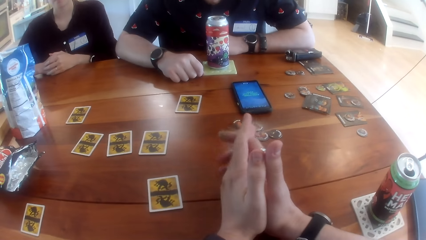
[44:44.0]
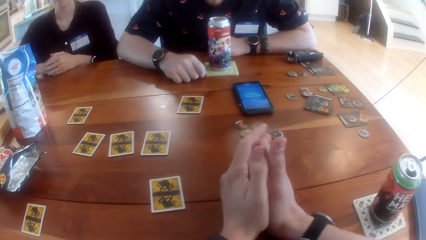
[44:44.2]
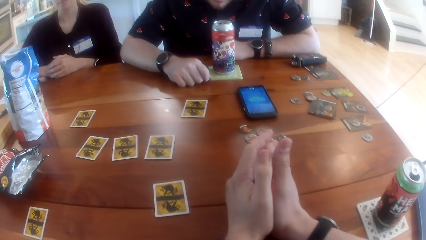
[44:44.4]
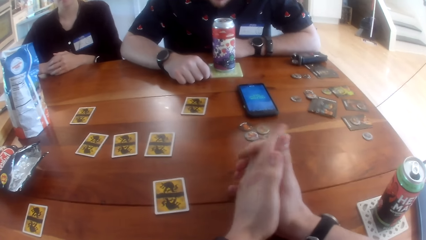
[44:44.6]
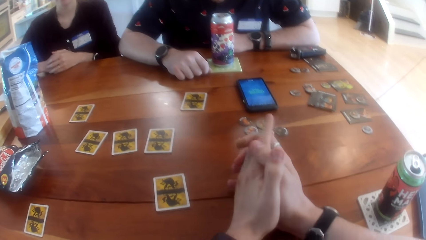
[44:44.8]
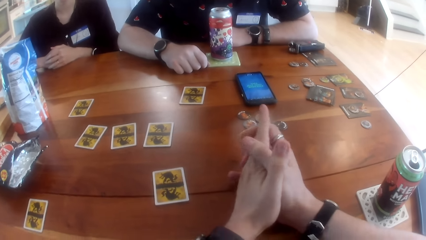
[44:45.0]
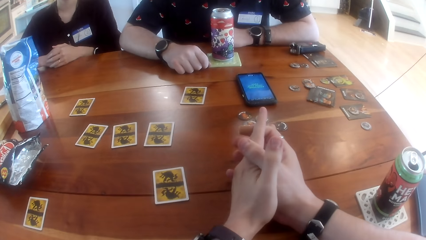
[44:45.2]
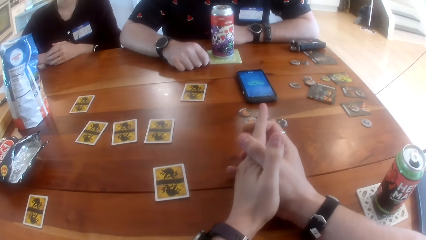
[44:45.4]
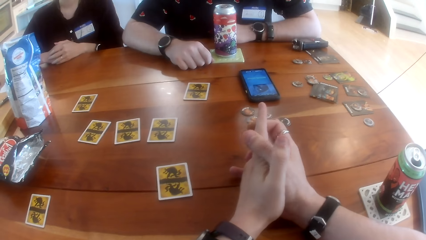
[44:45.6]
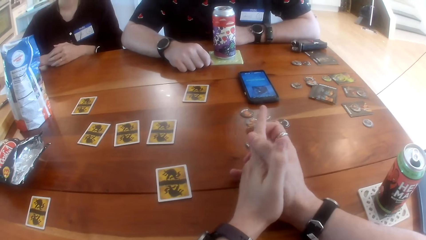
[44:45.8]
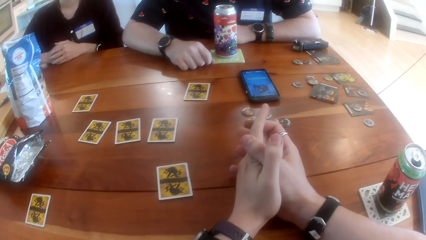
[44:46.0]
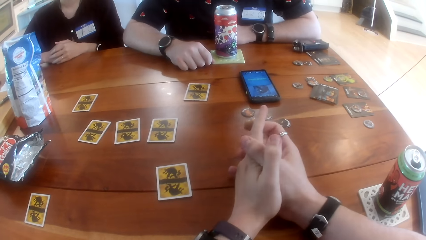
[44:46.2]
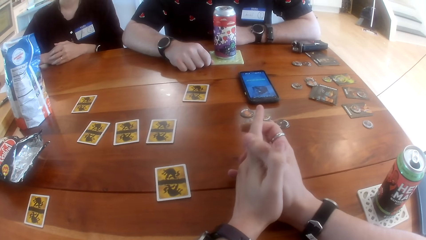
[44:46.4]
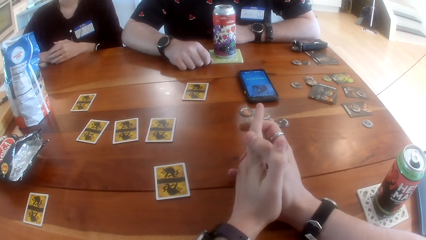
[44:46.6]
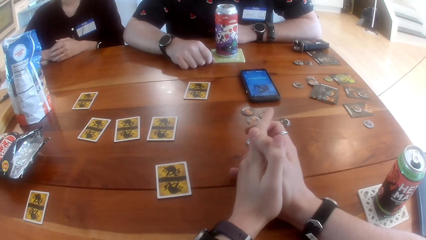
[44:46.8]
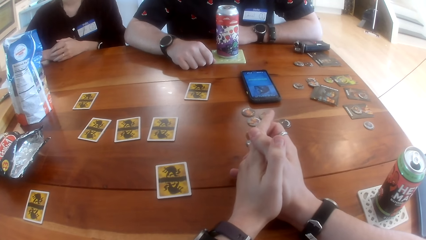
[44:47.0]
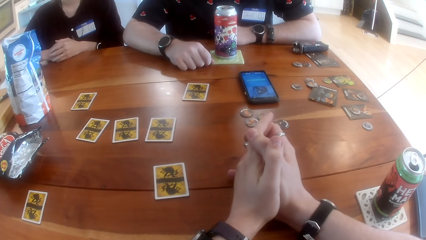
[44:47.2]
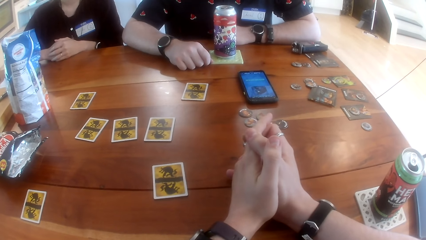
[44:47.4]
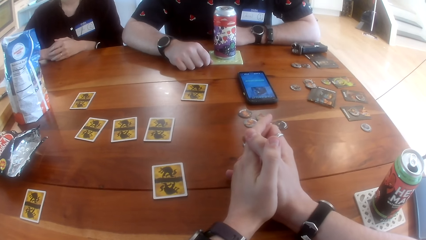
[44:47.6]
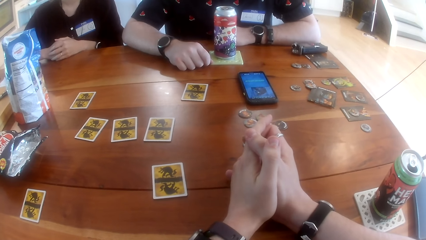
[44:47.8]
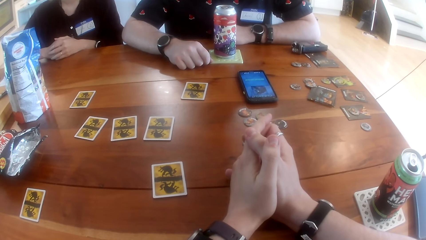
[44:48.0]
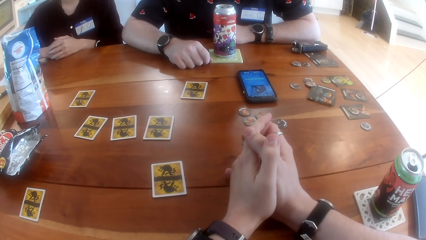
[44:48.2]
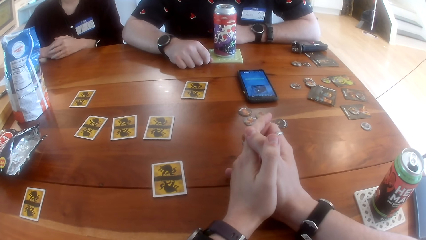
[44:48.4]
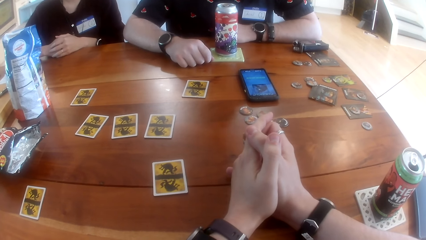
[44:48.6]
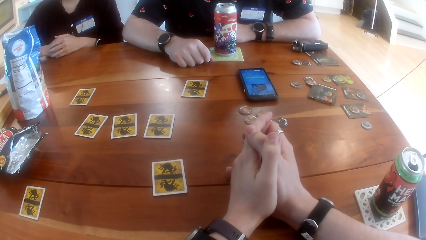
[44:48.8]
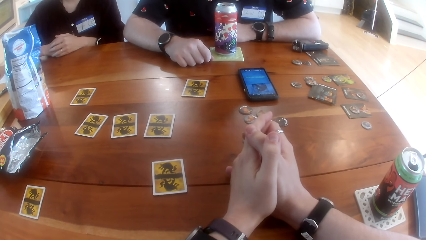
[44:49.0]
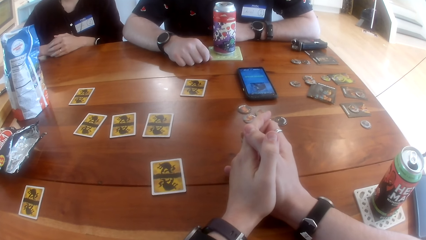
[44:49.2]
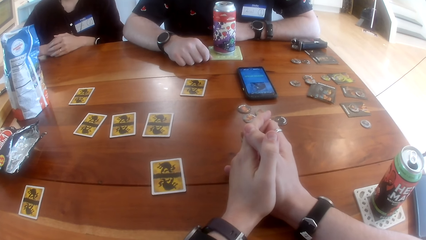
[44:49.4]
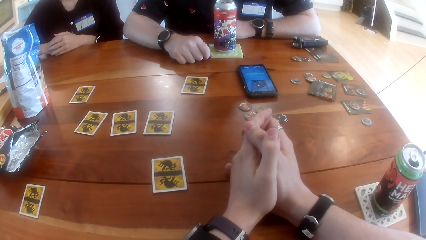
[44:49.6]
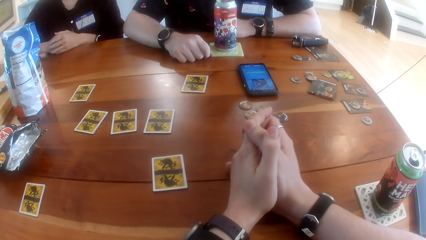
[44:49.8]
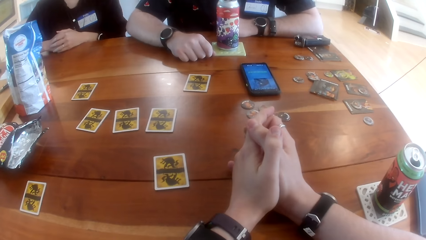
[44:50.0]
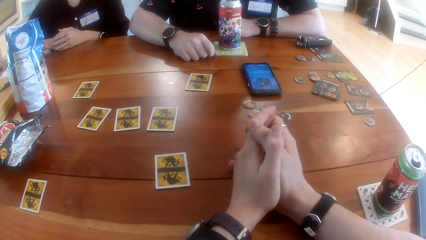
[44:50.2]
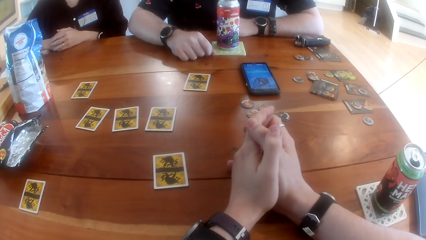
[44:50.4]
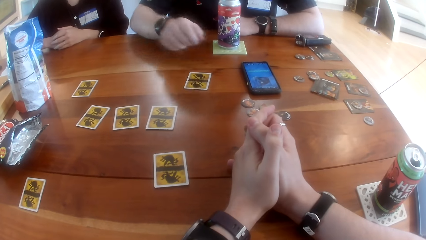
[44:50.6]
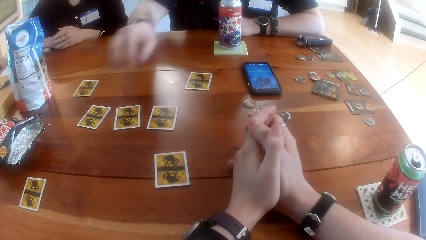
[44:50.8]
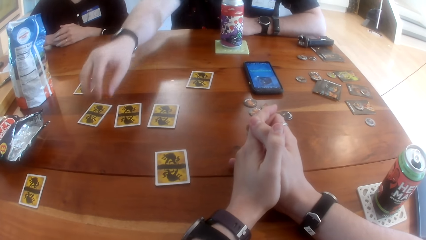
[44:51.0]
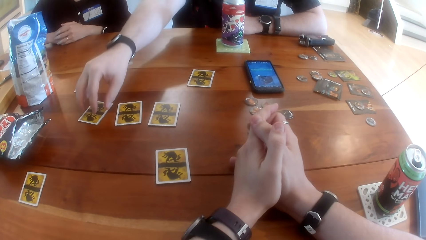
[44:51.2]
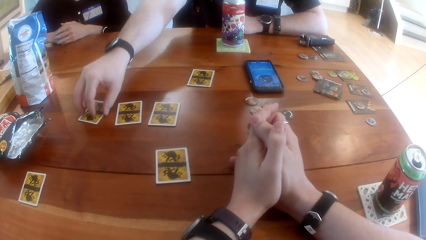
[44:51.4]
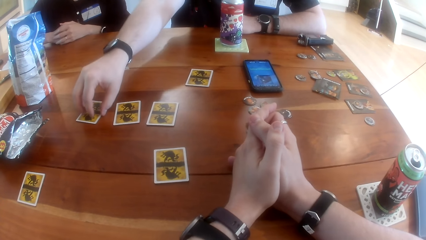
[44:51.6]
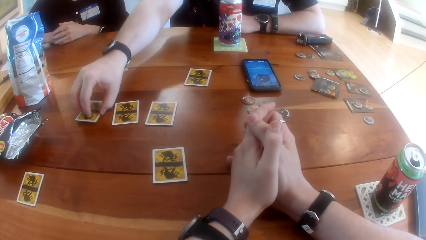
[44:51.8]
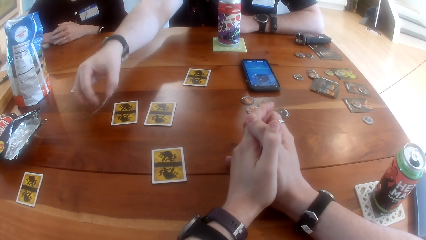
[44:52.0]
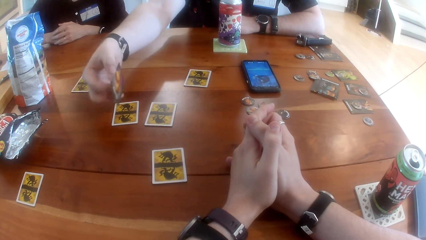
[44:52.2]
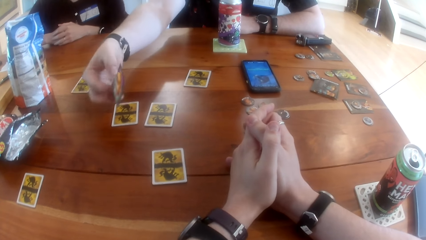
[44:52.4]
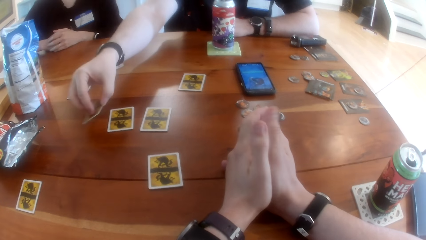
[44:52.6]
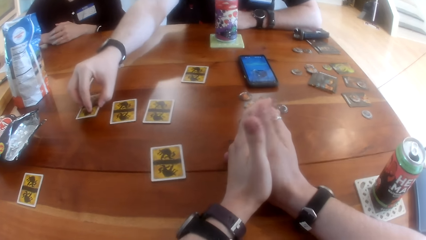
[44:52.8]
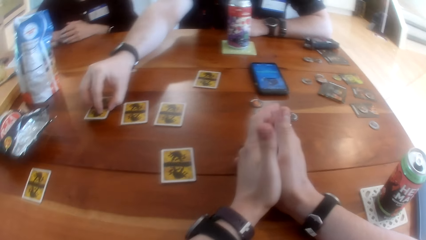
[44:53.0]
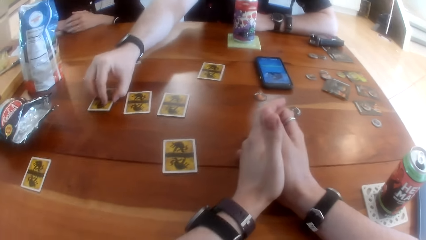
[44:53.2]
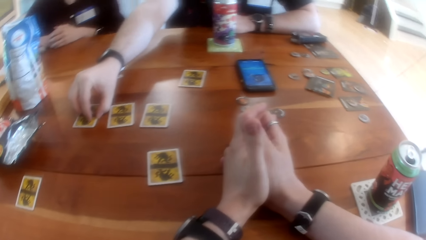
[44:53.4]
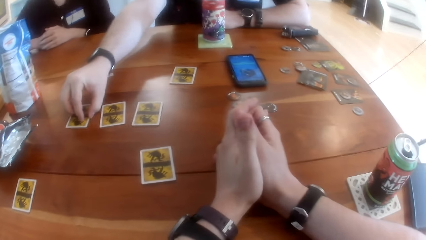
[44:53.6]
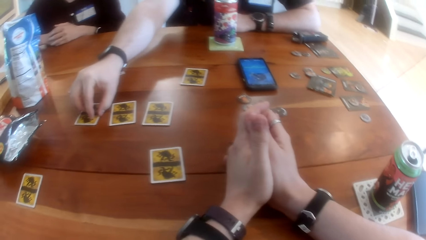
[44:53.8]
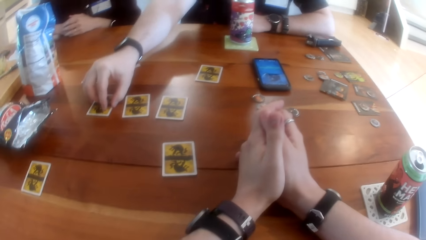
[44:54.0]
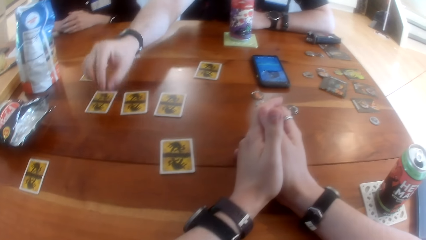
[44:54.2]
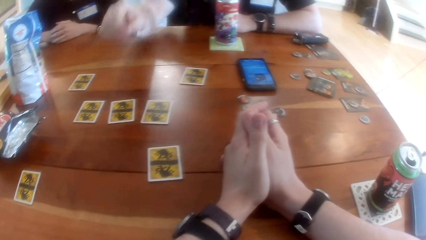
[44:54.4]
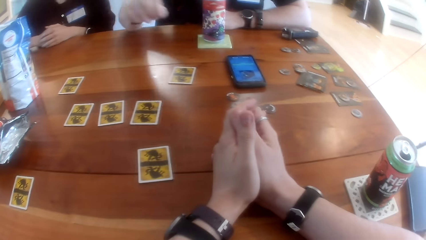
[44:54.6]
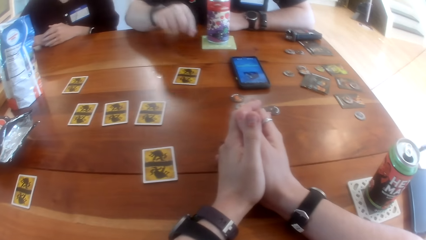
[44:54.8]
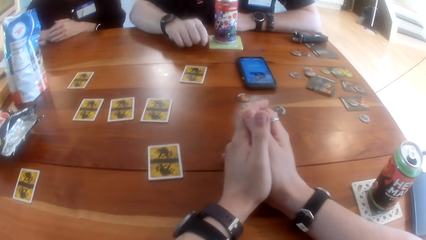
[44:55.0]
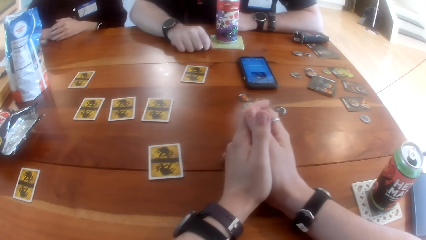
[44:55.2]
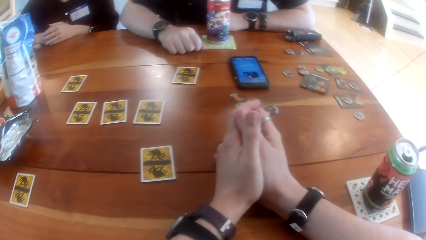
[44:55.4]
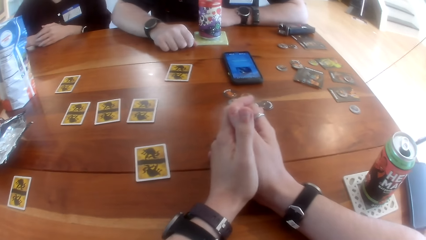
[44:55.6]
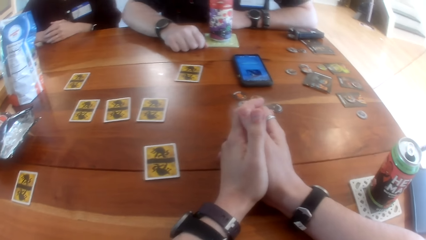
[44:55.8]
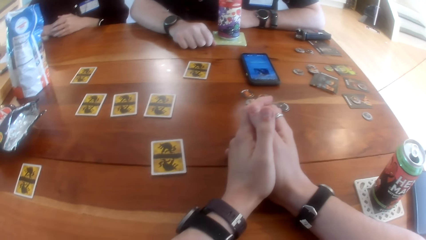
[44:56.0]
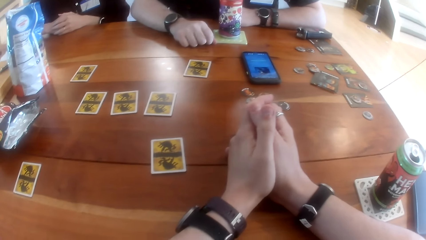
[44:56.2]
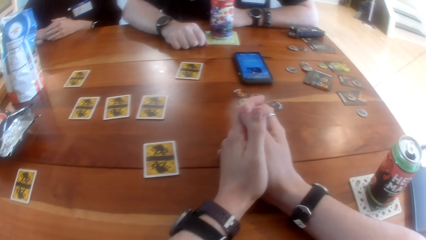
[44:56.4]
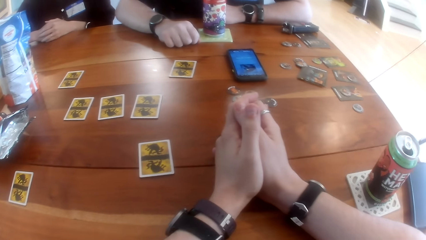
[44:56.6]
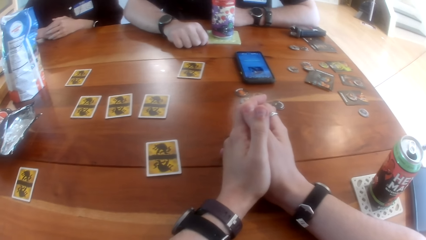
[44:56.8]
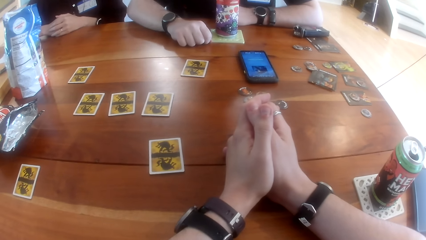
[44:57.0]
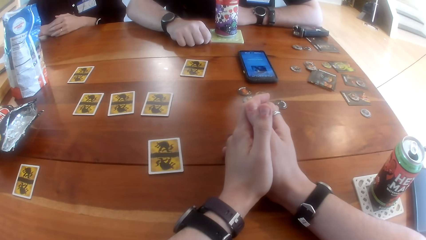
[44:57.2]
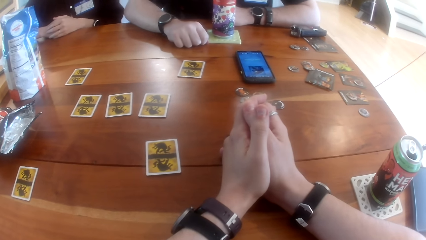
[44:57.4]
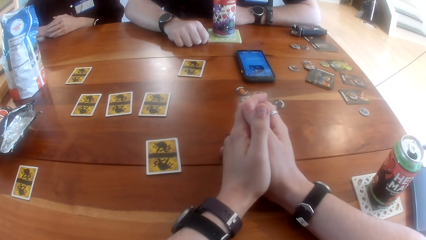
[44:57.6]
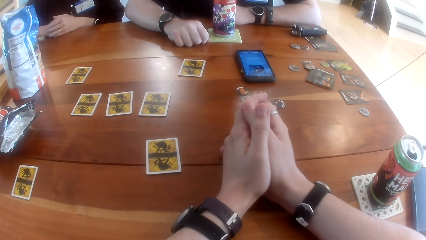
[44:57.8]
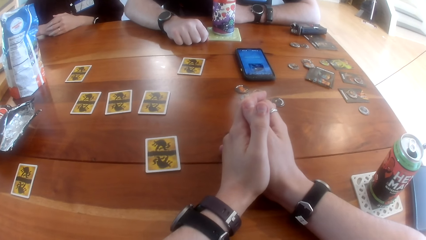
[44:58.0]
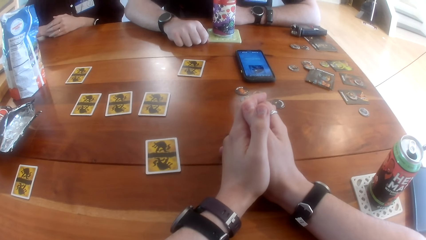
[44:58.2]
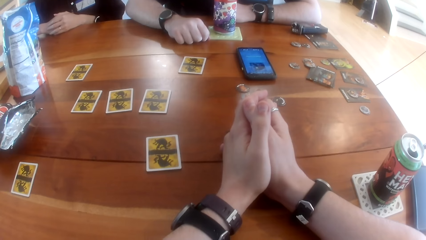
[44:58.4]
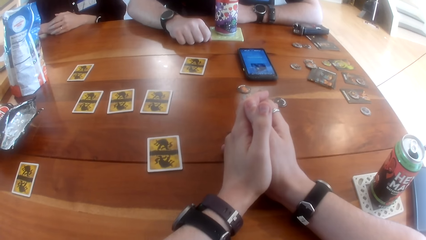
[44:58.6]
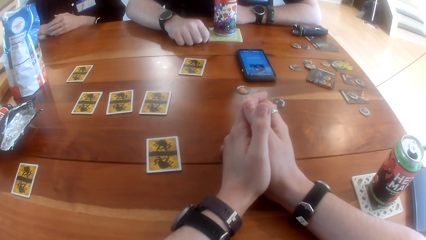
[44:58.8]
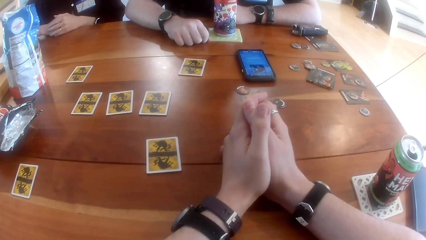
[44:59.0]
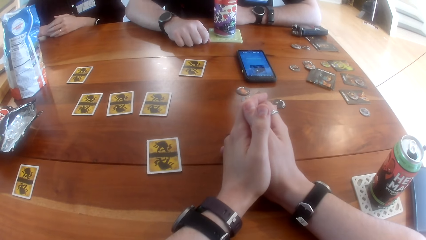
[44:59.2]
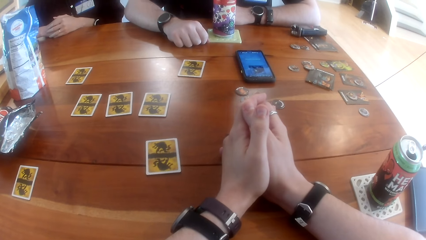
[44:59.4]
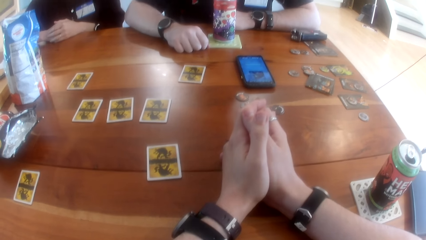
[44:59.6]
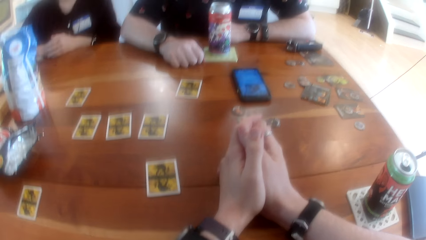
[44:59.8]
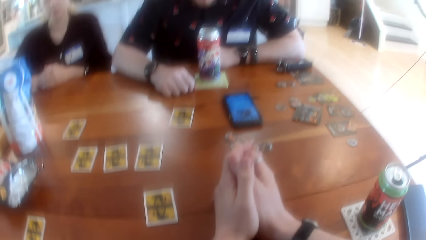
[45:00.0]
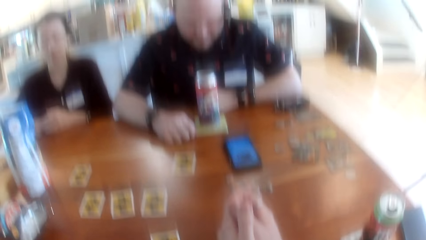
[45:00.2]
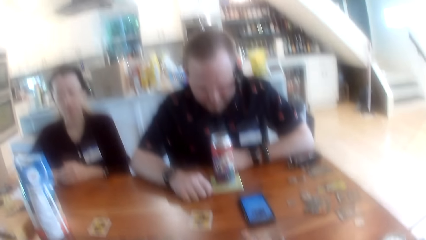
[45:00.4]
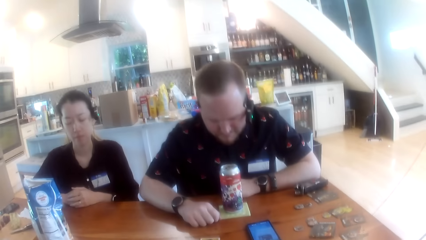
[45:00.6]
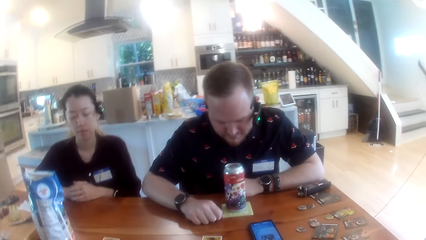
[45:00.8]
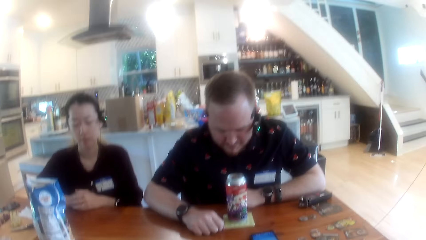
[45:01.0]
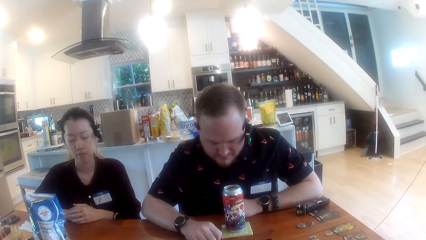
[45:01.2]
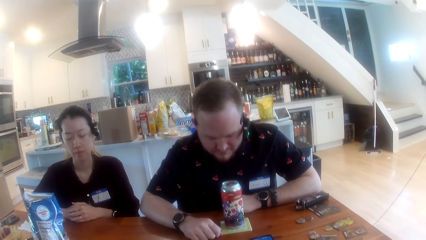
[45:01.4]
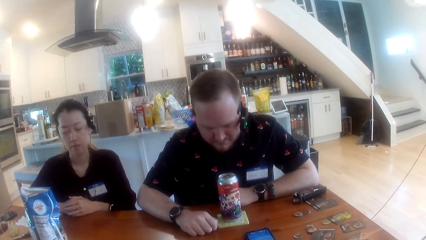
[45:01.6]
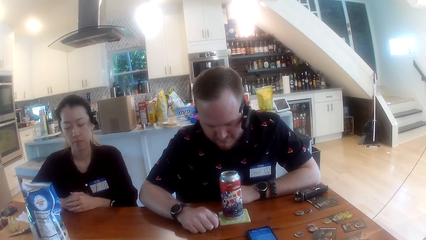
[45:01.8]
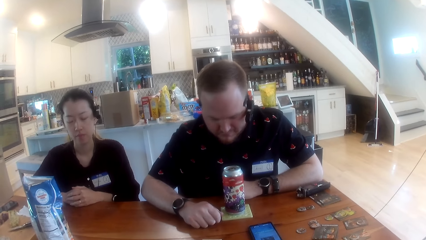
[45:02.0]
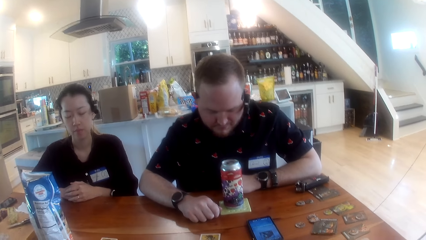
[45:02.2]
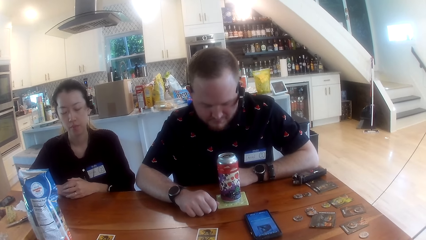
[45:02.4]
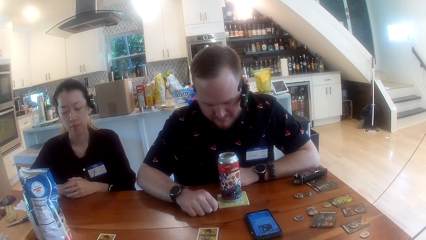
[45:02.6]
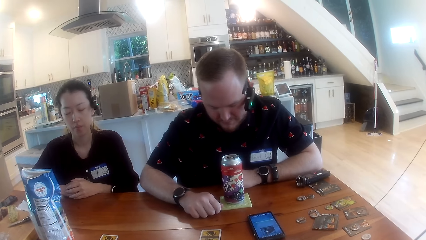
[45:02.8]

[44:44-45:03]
The man checks a card at the center of the table with his right hand. The man shakes his body.
